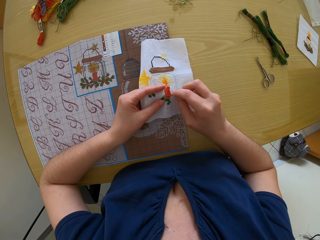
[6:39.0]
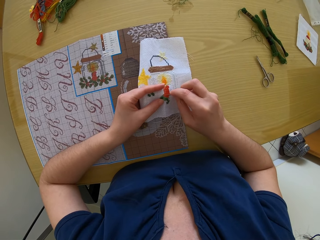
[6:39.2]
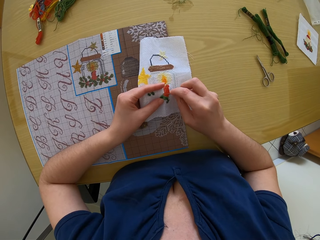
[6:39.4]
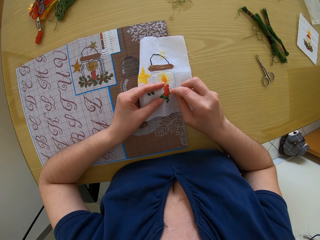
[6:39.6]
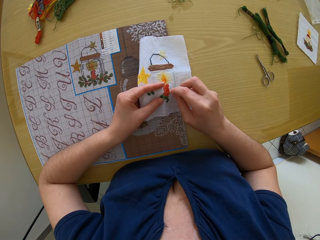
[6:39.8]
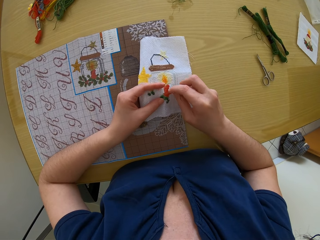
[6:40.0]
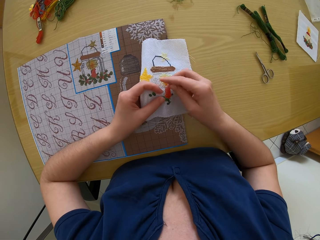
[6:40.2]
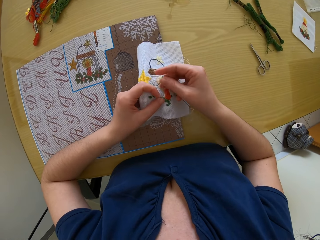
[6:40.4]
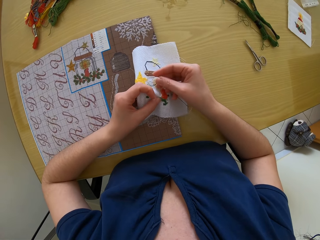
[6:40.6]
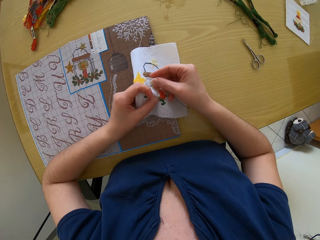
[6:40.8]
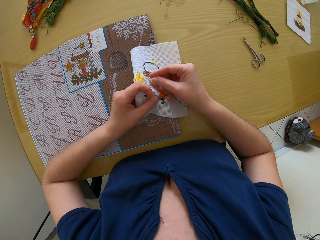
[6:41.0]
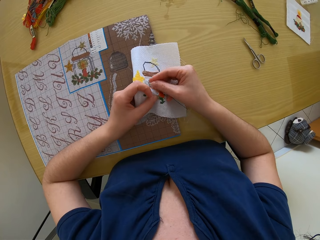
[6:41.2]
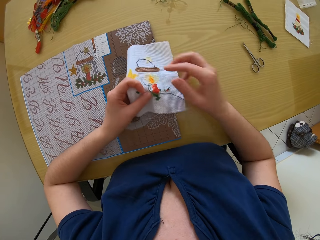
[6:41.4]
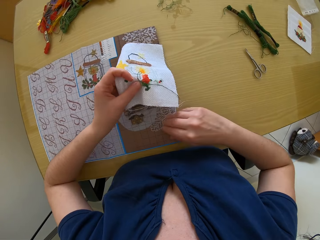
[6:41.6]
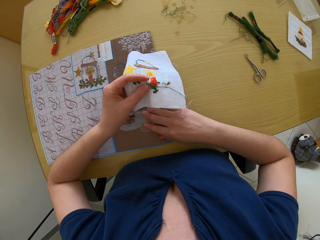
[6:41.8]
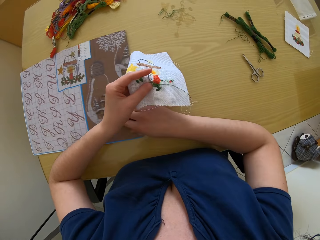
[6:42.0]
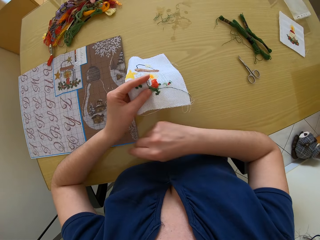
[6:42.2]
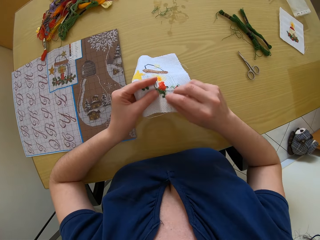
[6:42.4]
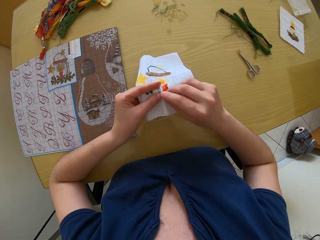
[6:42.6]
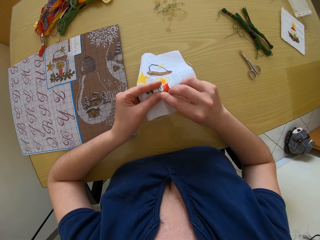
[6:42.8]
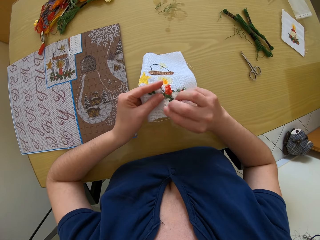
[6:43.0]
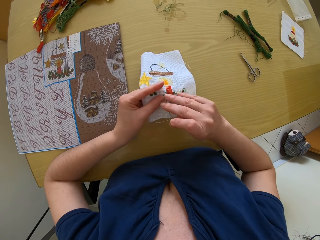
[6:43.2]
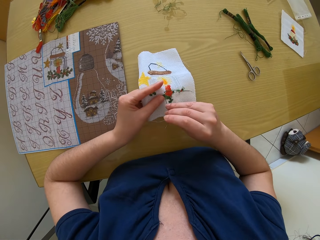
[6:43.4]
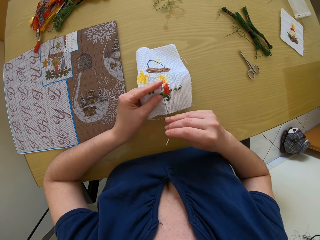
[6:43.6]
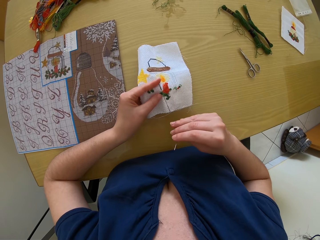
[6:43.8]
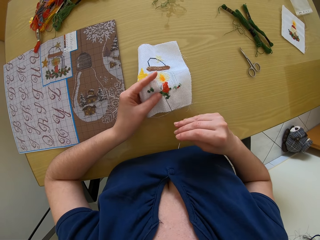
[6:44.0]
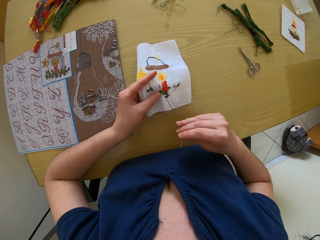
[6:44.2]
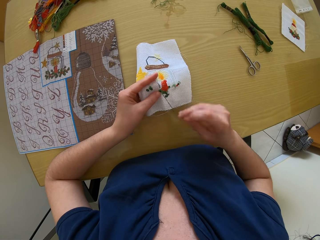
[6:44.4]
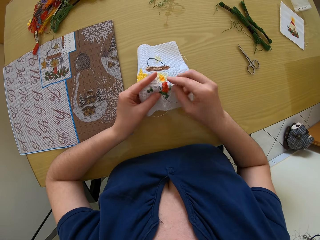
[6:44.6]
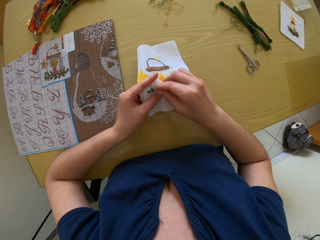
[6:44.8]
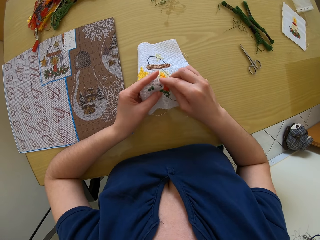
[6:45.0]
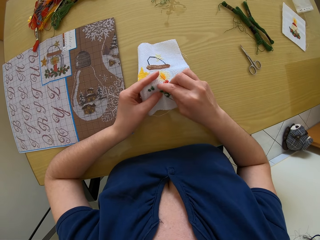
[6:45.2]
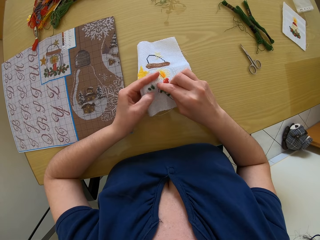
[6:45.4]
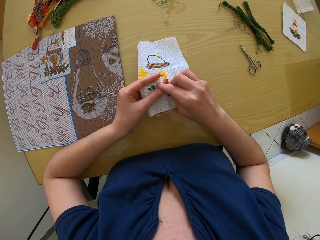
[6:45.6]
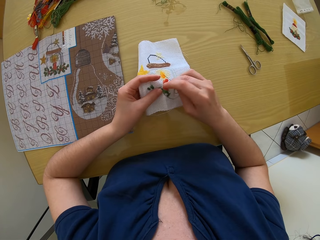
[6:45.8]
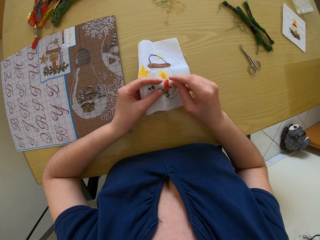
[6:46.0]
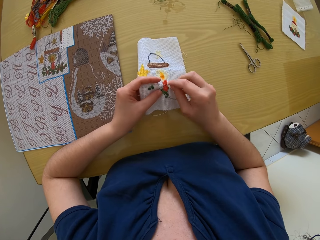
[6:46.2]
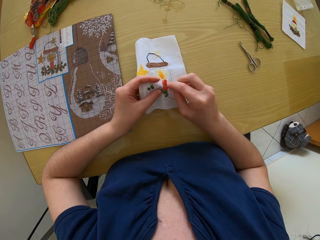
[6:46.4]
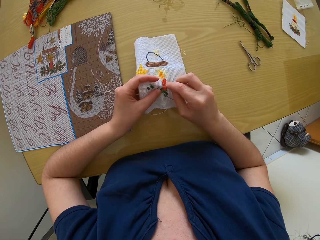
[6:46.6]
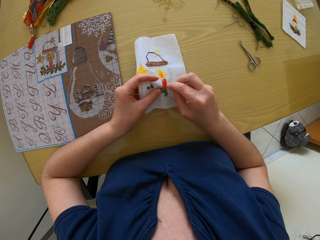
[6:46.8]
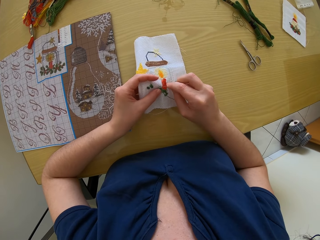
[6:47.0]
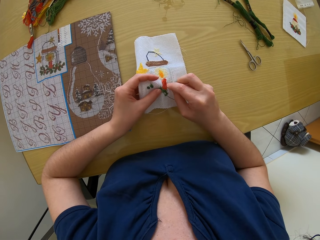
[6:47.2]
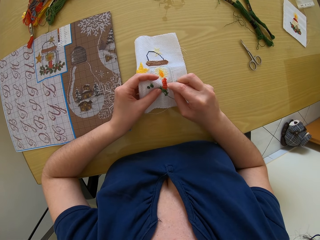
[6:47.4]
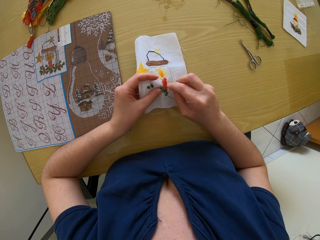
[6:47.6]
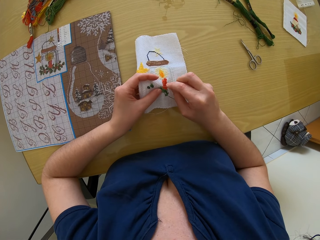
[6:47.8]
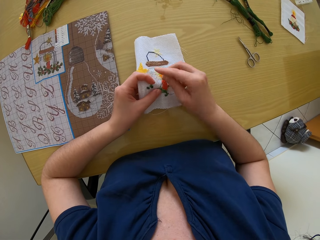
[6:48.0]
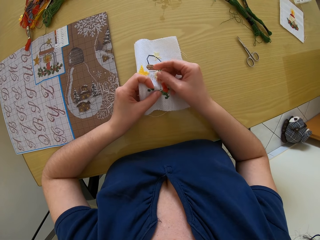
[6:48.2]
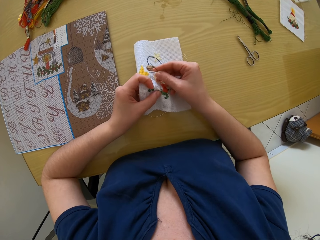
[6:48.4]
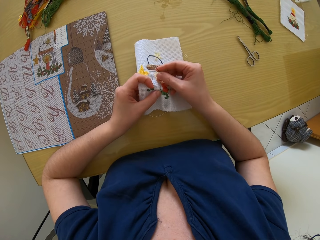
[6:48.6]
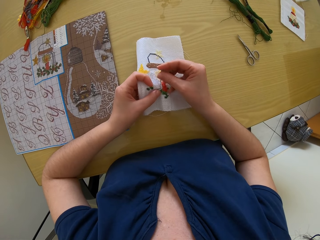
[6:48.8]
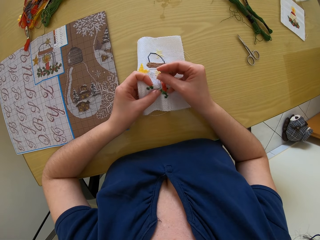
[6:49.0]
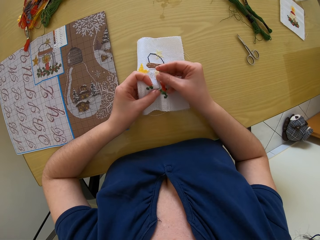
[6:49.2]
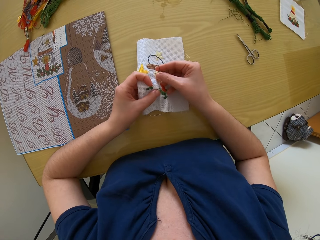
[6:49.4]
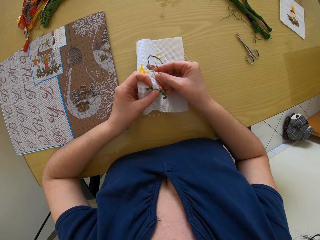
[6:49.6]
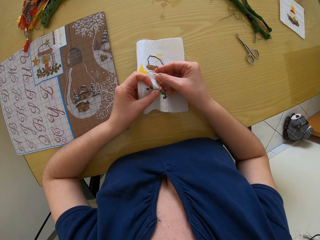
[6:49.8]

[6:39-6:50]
The camera wearer sews the fabric. She pushes the embroidery pamphlet with her right hand. She pulls out the needle from the fabric with her right hand. She inserts the needle into the fabric in her left hand with her right hand.

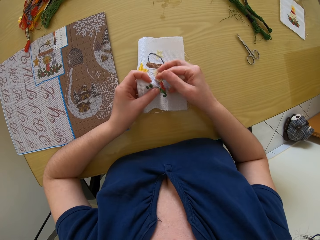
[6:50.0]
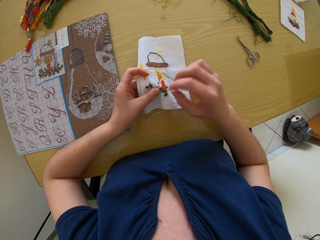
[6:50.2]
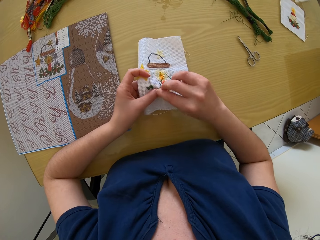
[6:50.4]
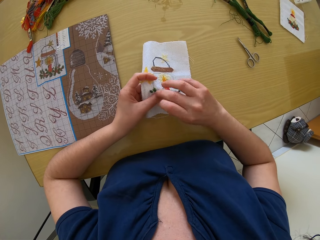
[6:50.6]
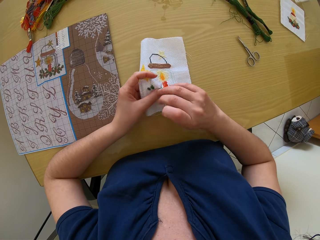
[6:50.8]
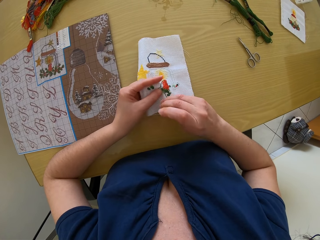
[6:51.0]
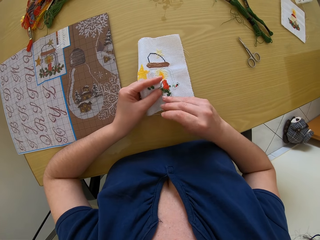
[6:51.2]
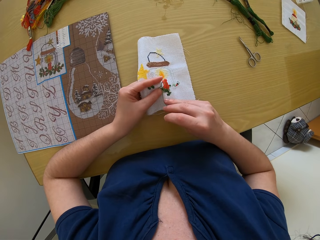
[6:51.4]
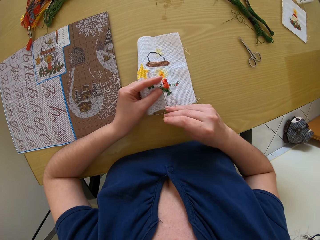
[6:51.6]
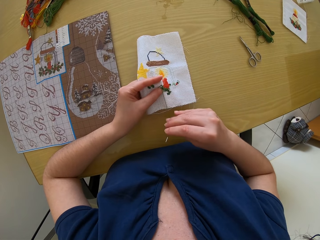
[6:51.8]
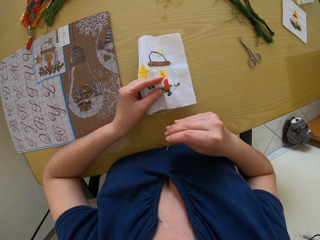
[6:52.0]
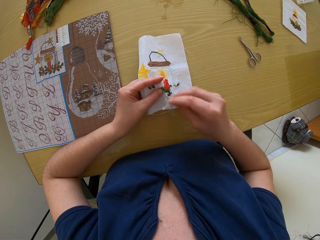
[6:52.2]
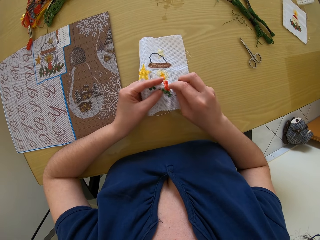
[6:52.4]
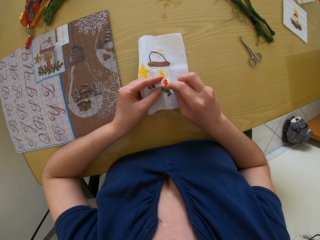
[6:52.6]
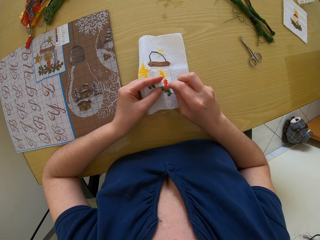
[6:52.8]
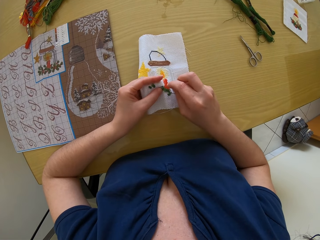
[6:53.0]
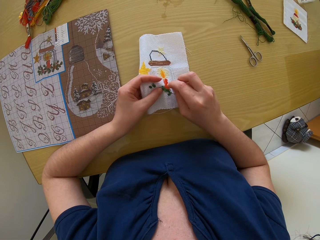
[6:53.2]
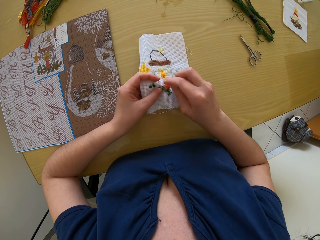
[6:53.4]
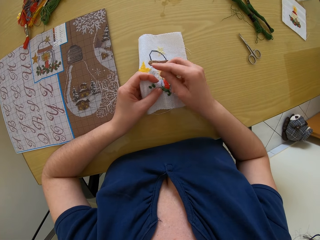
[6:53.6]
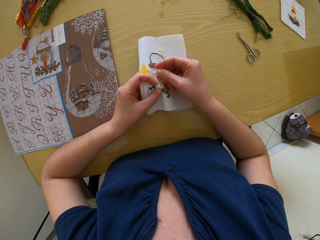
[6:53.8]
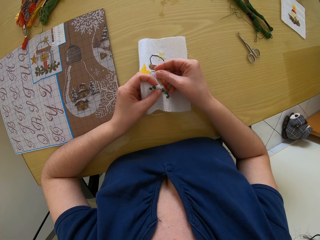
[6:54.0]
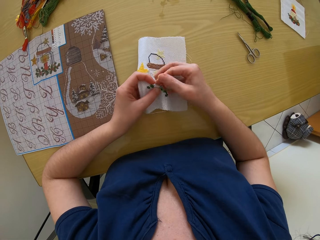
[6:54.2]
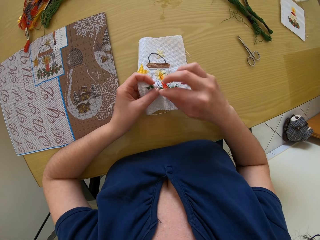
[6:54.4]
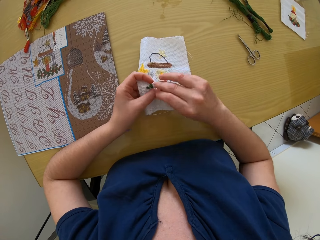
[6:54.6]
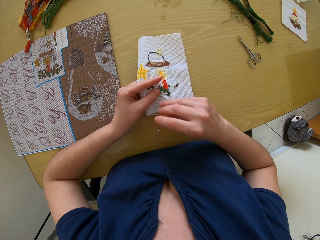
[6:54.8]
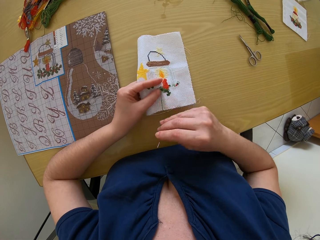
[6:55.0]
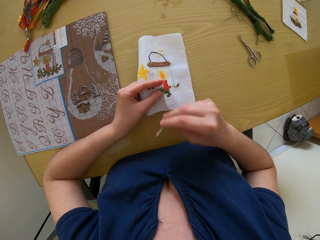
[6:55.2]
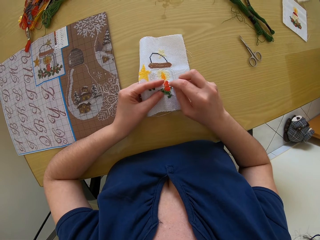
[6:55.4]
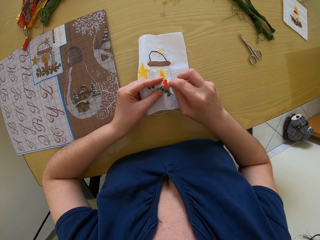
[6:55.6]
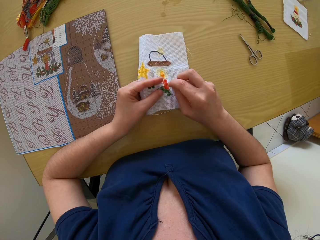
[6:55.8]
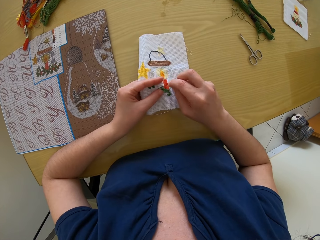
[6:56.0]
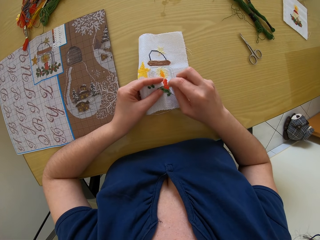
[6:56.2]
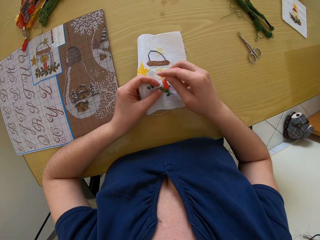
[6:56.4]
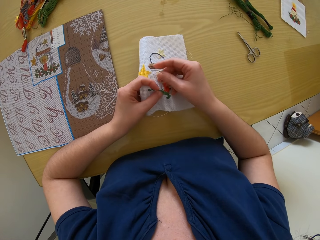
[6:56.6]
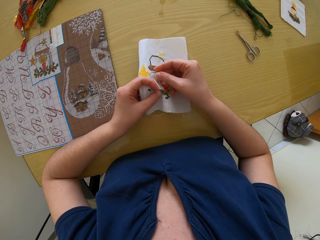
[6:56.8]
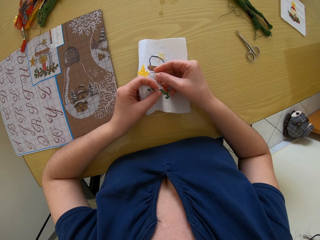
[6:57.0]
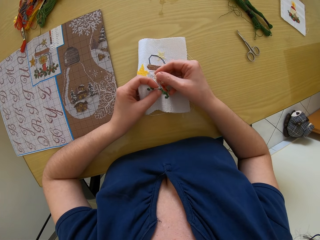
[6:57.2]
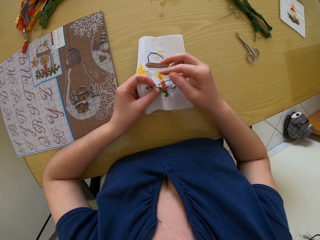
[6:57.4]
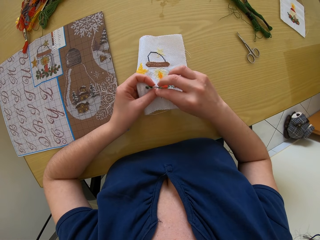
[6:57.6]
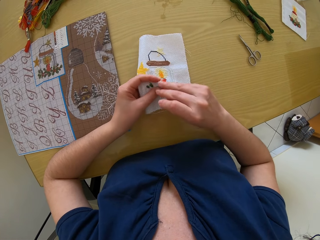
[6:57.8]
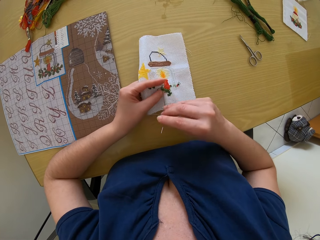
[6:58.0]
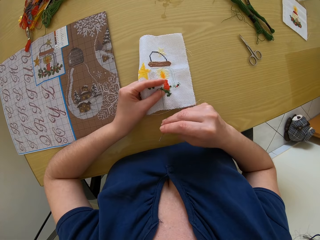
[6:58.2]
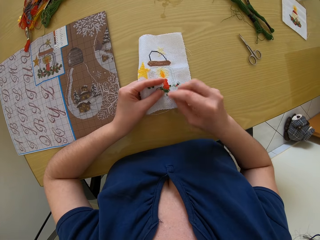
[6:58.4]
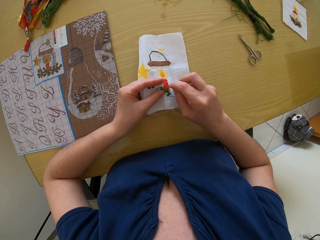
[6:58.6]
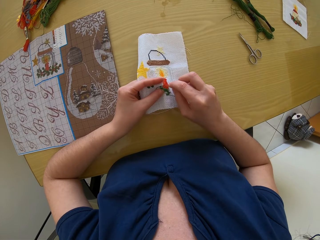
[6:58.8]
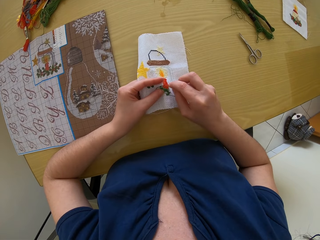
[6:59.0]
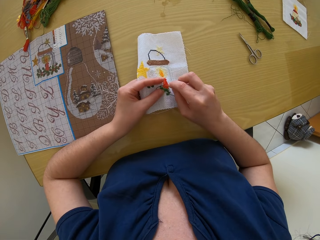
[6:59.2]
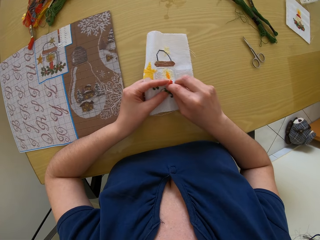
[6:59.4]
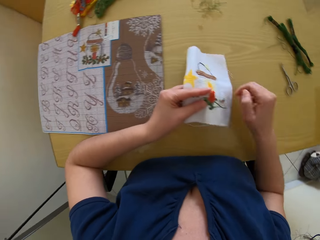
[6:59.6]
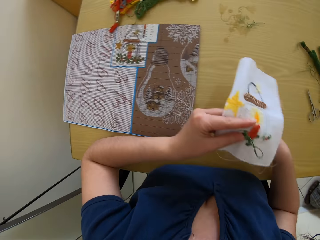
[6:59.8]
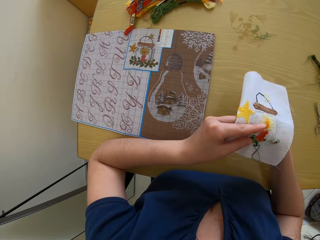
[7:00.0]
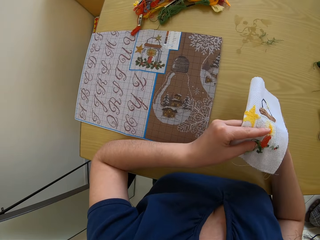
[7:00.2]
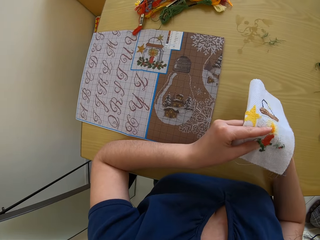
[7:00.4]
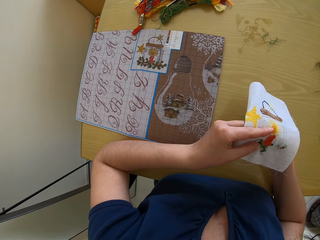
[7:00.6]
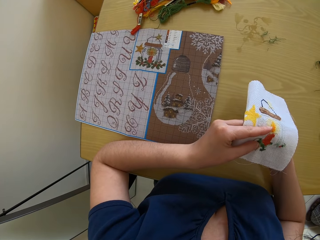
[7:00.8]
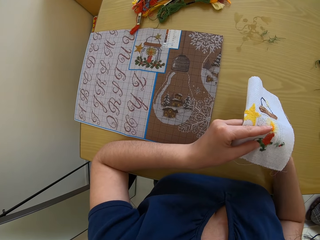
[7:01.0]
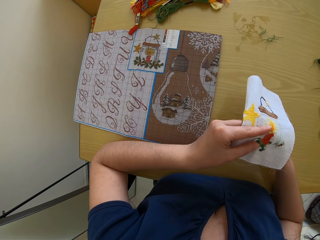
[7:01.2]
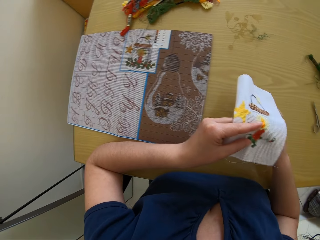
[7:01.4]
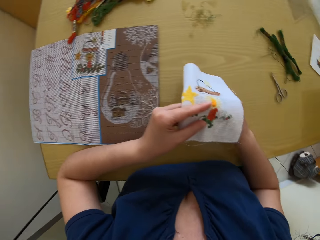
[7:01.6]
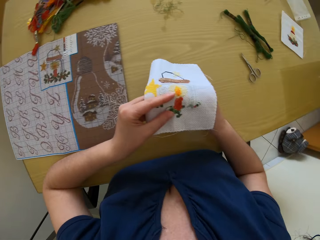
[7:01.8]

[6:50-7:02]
The camera wearer pulls out the needle from the fabric with her right hand. She inserts the needle into the fabric in her left hand with her right hand. She pulls out the needle from the fabric with her right hand. She inserts the needle into the fabric in her left hand with her right hand. She pulls out the needle from the fabric with her right hand. She inserts the needle into the fabric in her left hand with her right hand. She pulls out the needle from the fabric with her right hand.
